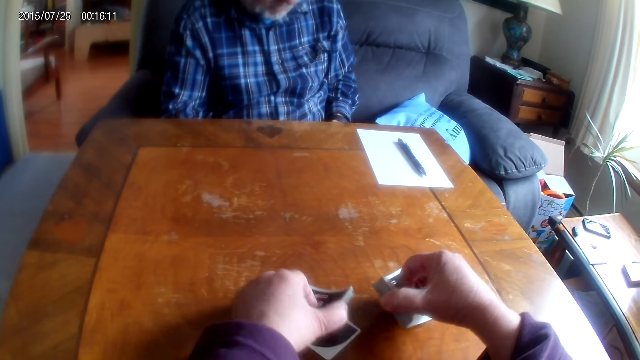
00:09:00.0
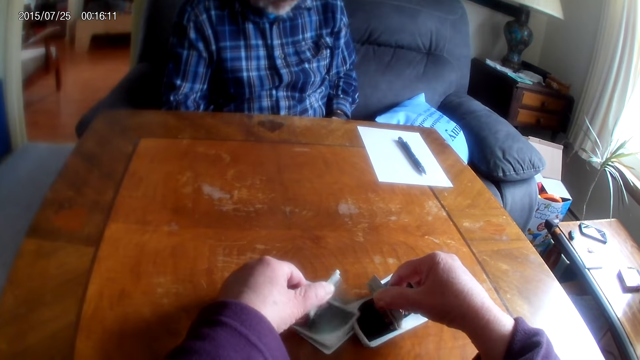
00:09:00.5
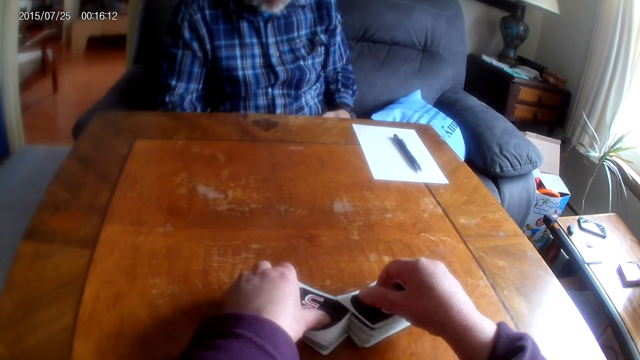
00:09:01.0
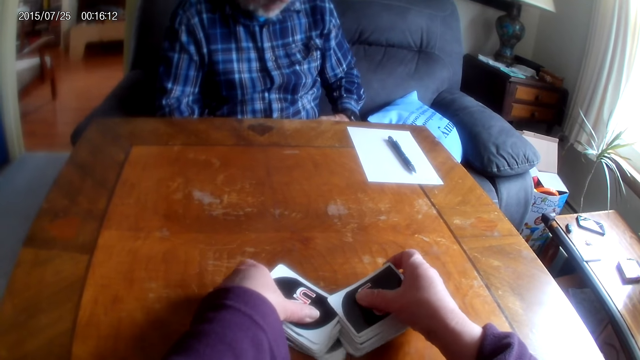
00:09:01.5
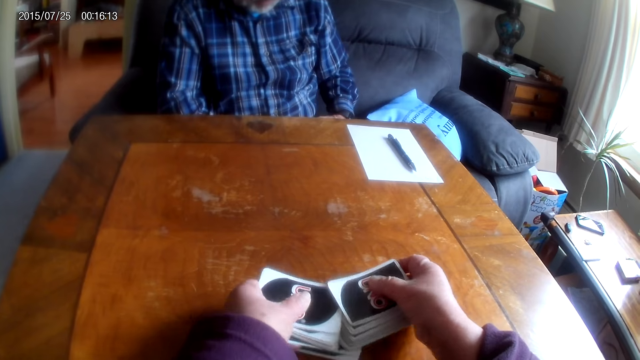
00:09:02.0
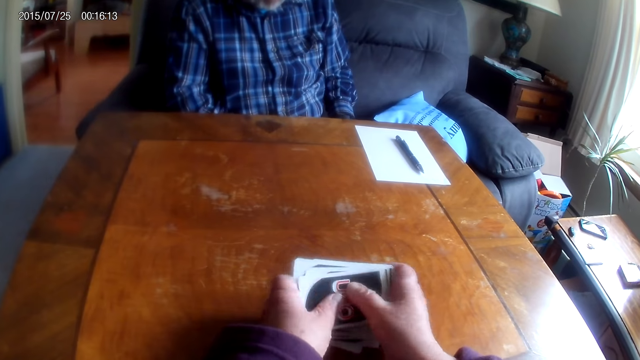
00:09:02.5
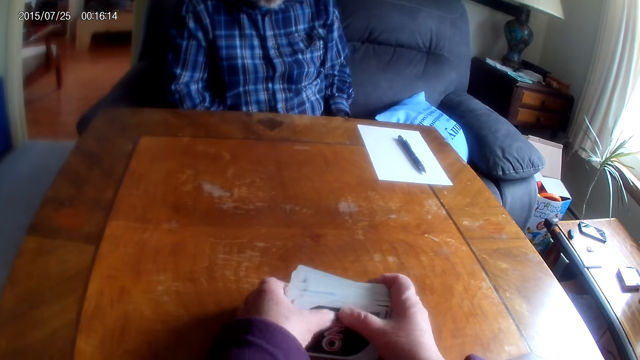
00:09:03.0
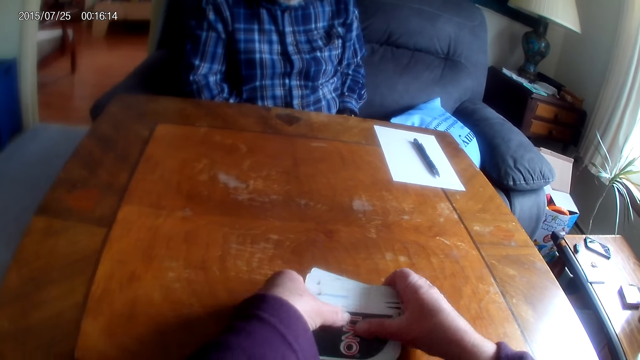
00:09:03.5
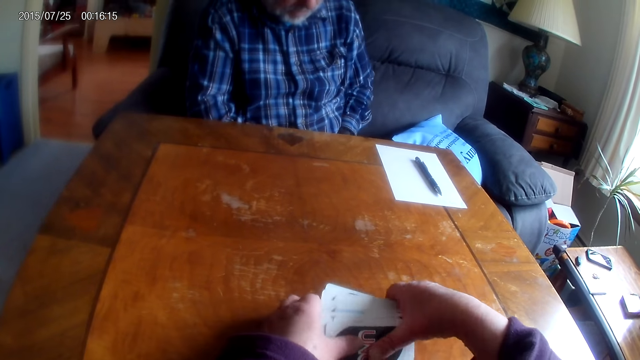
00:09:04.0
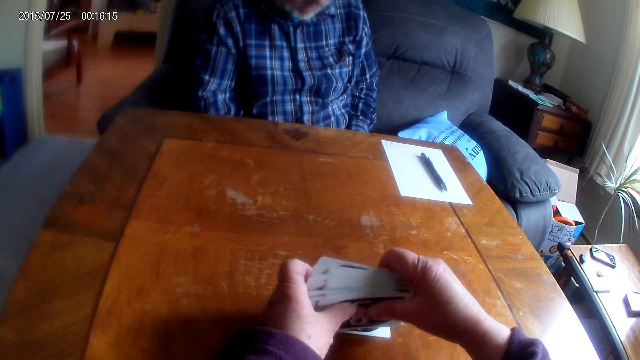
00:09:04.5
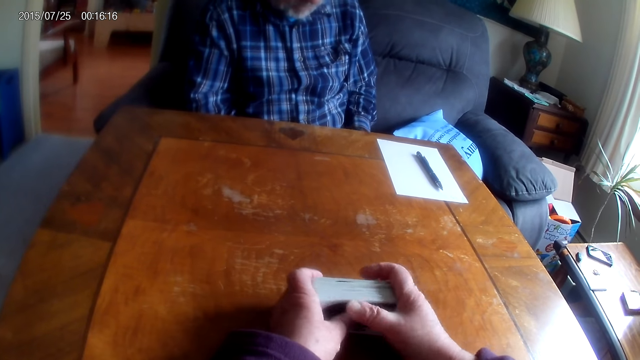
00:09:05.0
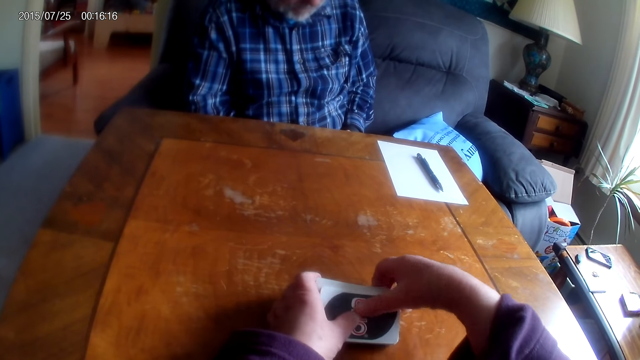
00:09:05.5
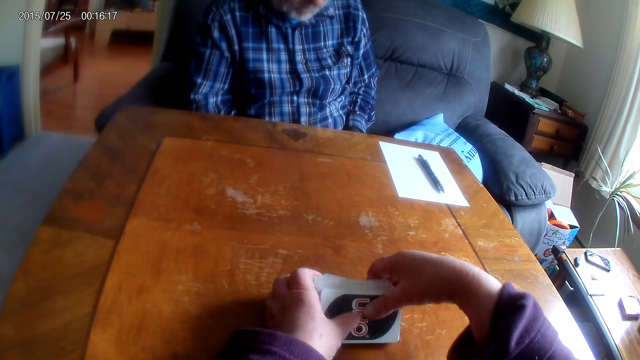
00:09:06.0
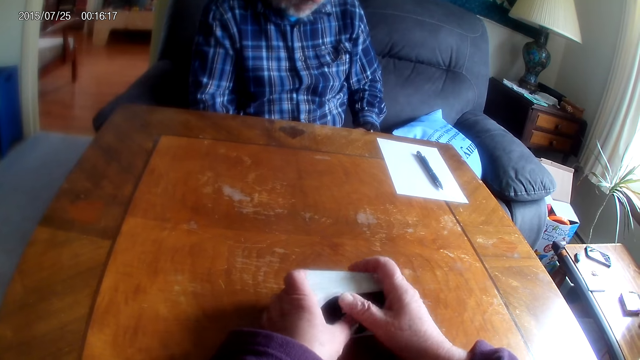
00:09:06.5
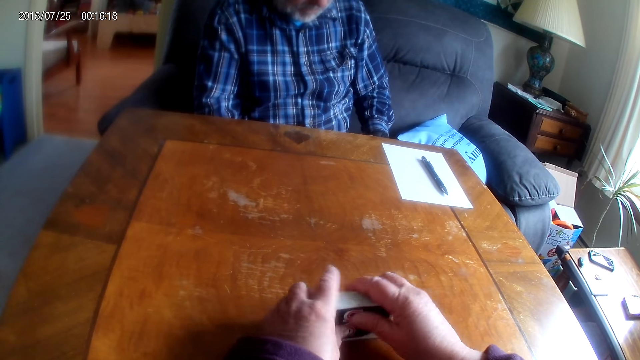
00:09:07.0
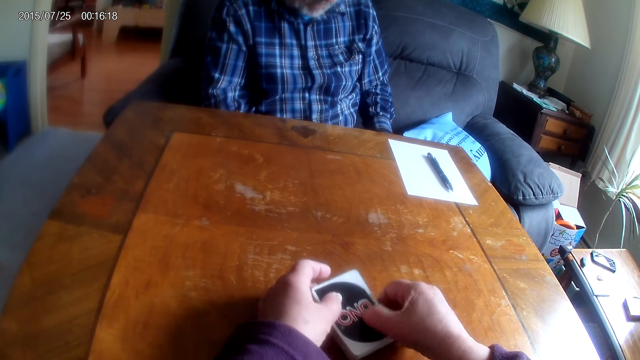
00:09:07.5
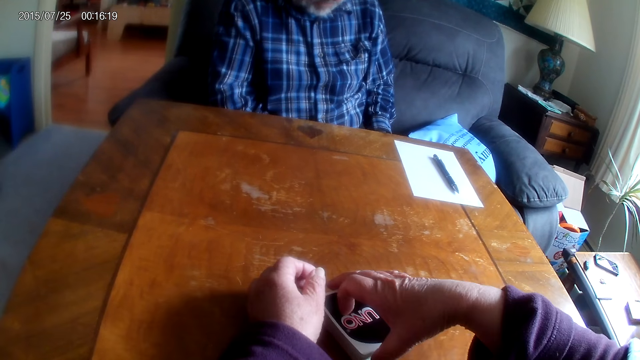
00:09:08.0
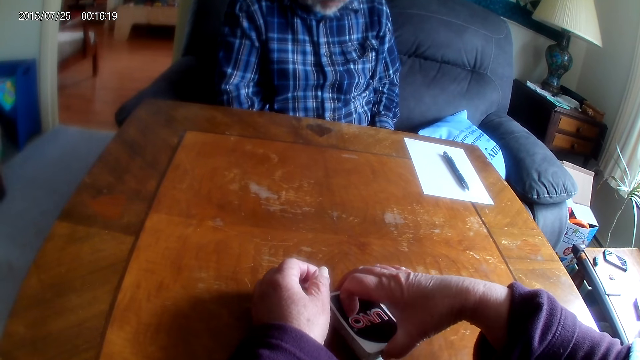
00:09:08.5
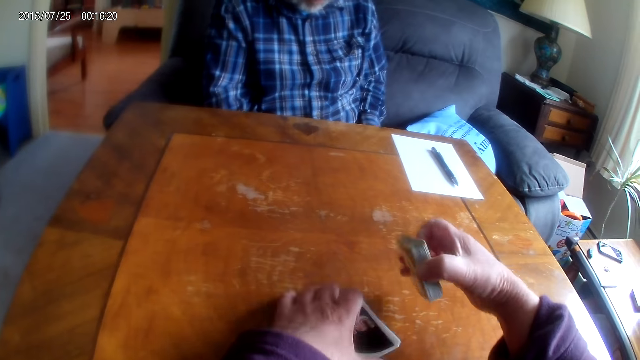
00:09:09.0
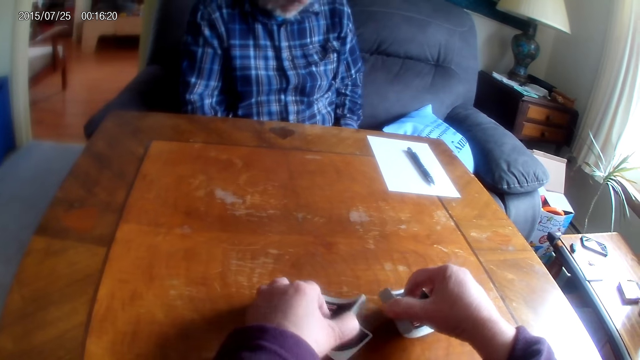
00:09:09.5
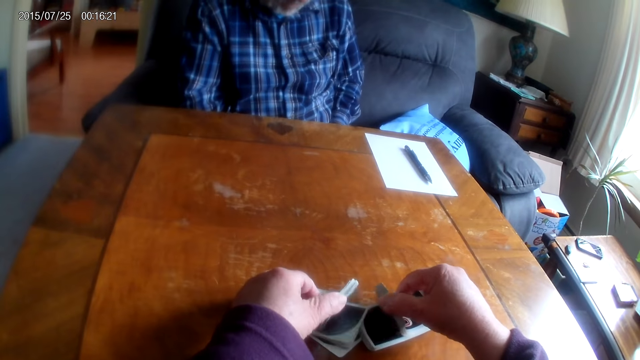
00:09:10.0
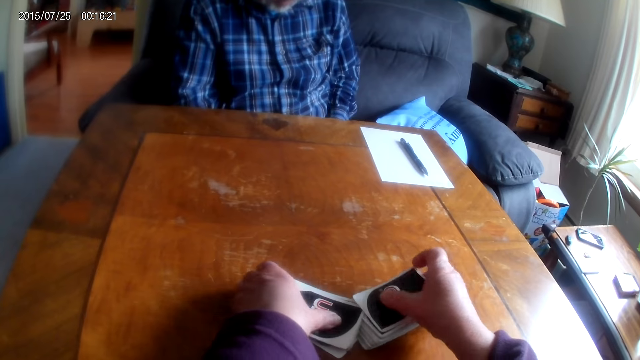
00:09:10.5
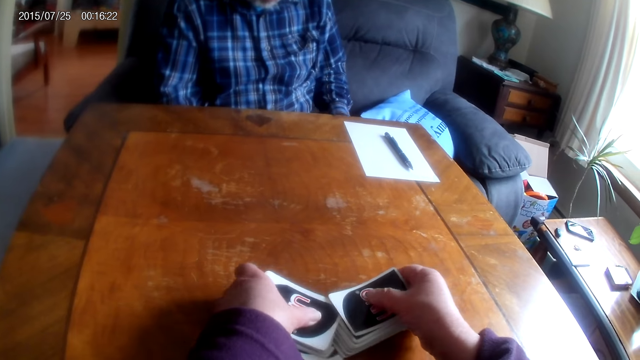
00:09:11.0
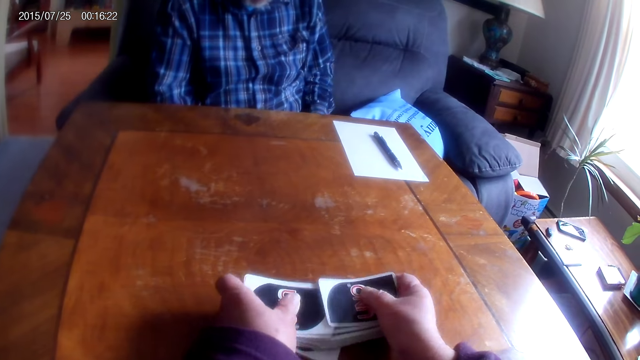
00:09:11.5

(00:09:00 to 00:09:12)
The camera wearer shuffles the cards.

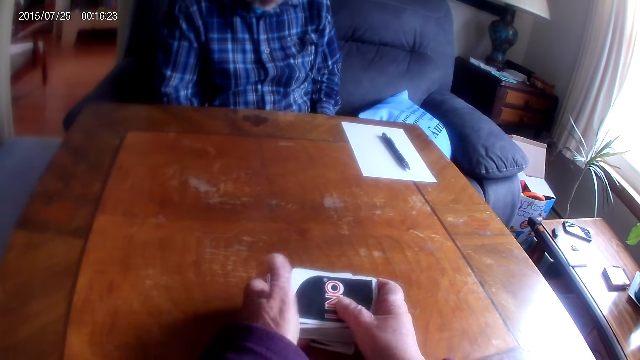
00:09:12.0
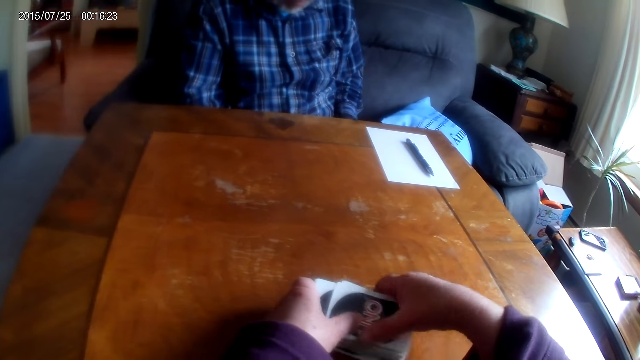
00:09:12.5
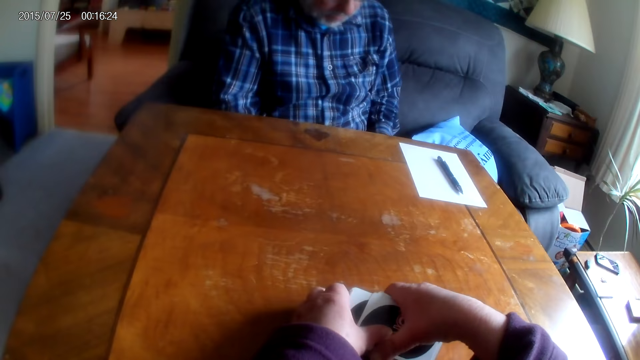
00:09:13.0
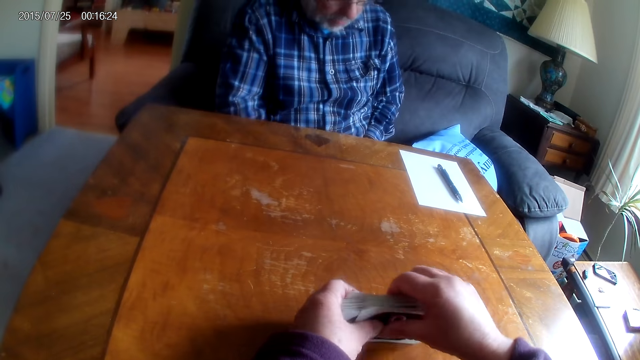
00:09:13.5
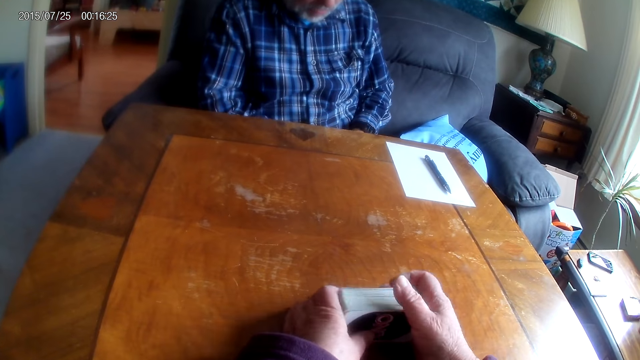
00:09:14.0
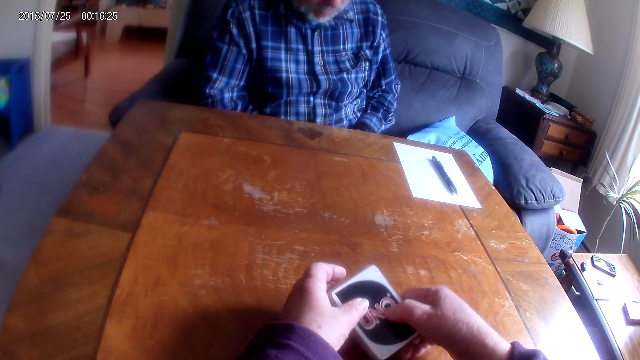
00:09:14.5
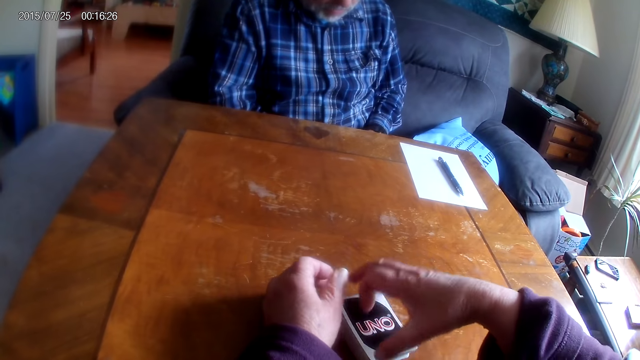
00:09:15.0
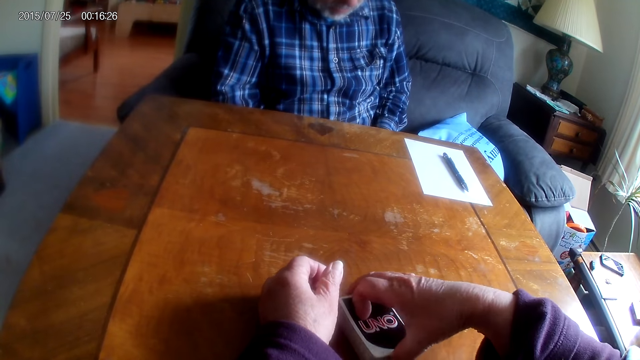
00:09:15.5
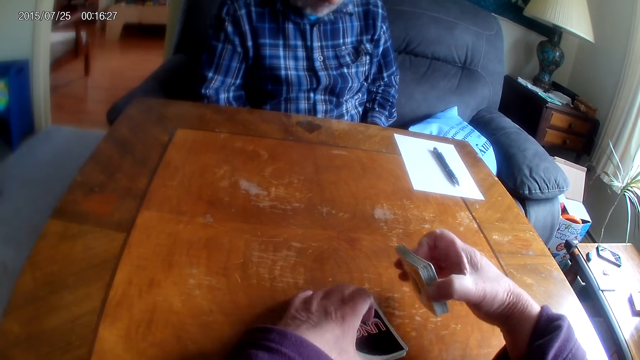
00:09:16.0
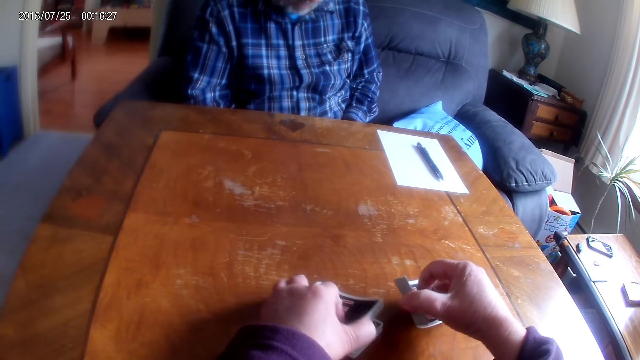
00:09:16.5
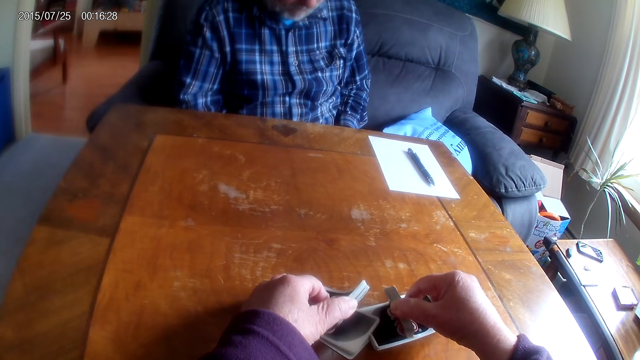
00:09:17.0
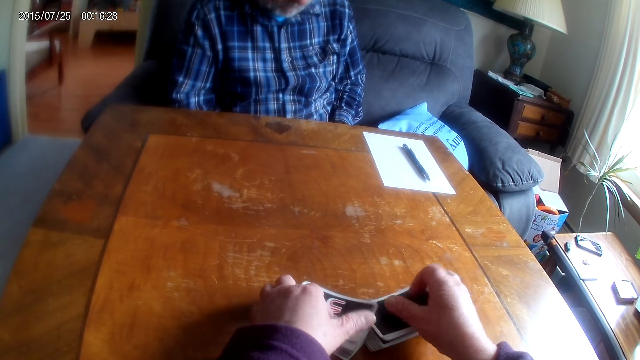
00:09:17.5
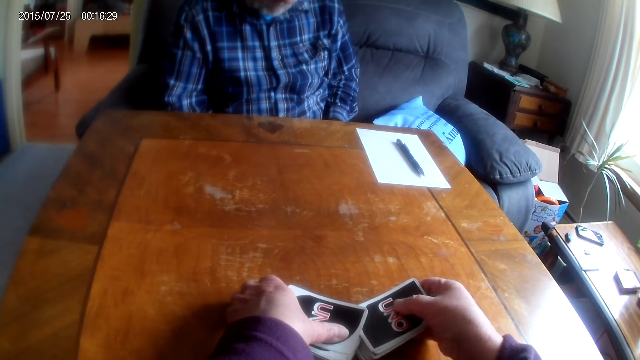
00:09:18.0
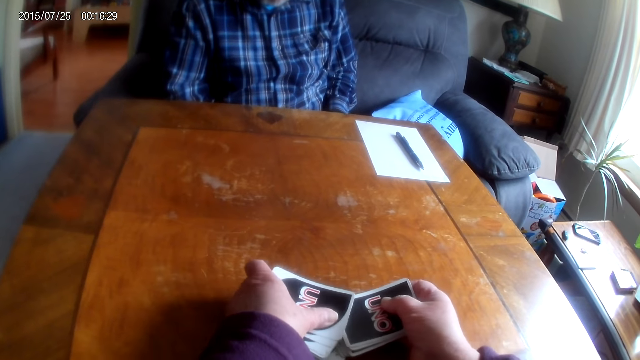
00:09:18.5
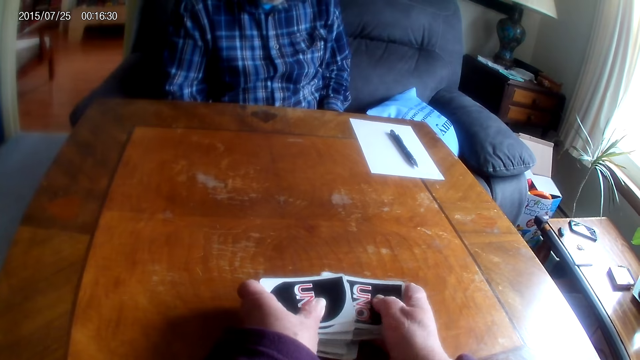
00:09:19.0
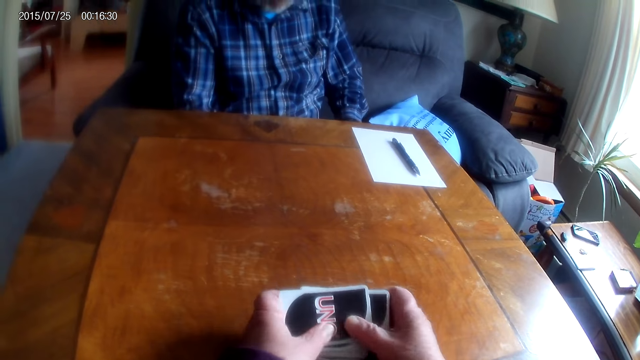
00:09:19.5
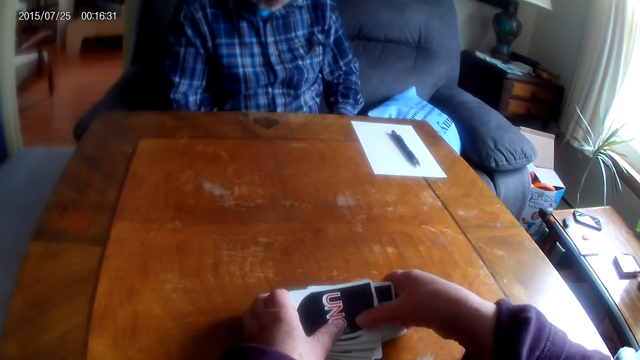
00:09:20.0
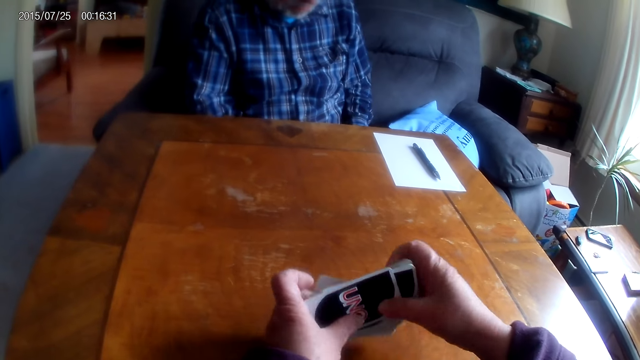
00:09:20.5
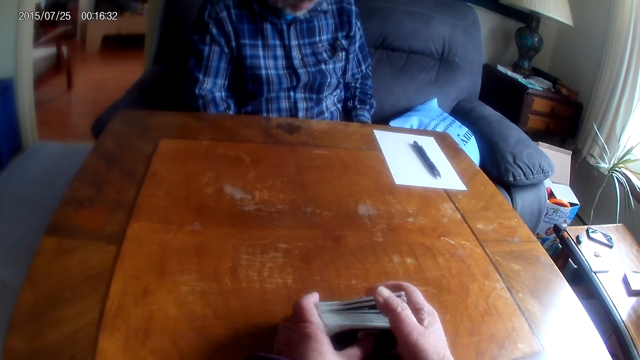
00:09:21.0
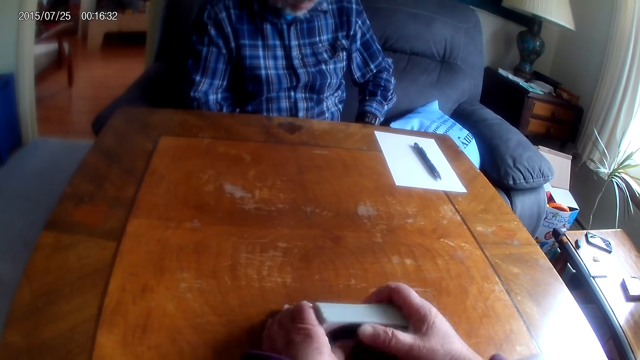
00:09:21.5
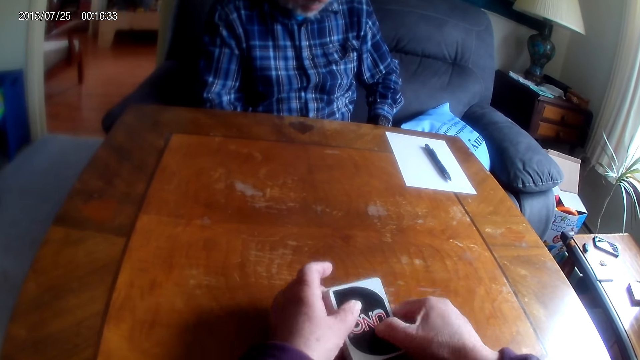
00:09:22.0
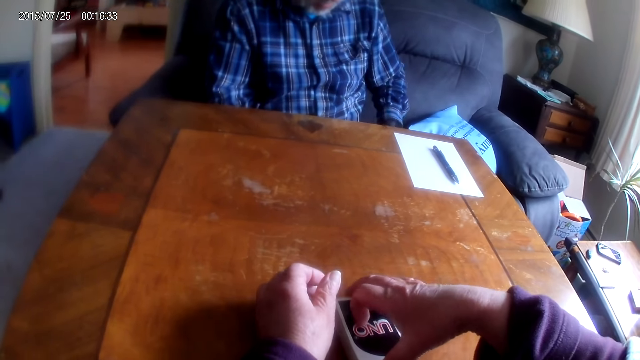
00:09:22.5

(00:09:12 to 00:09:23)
The camera wearer divides cards. They flip a card. They put together the card.
